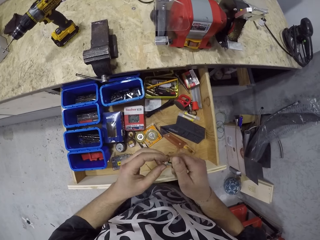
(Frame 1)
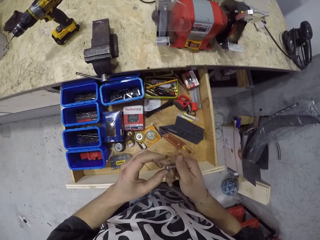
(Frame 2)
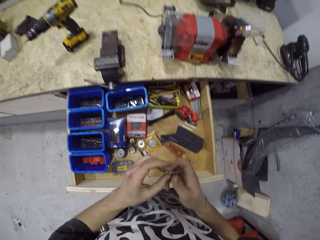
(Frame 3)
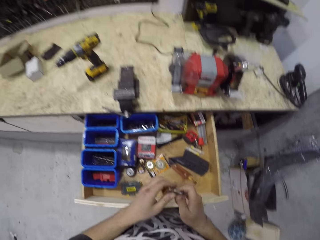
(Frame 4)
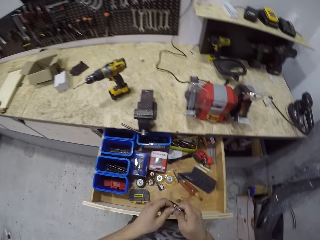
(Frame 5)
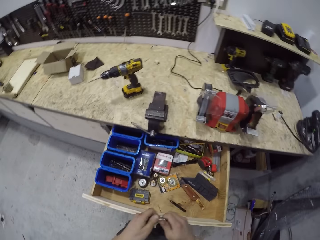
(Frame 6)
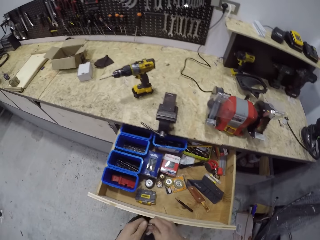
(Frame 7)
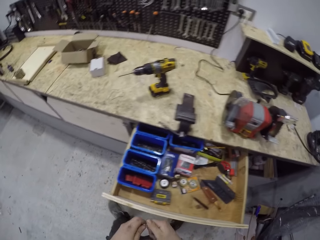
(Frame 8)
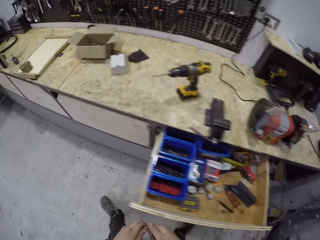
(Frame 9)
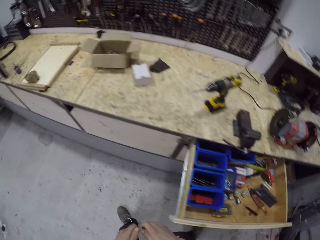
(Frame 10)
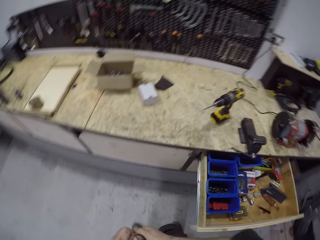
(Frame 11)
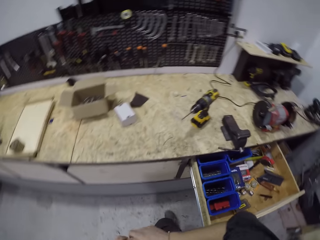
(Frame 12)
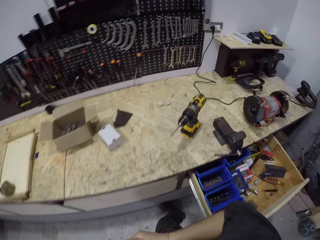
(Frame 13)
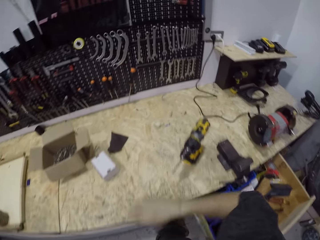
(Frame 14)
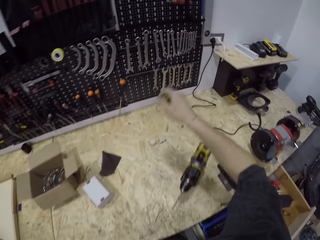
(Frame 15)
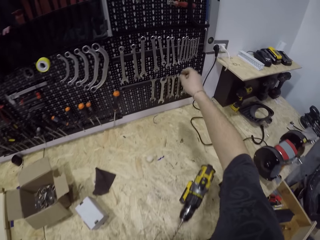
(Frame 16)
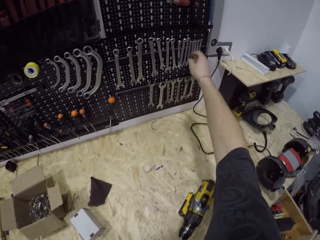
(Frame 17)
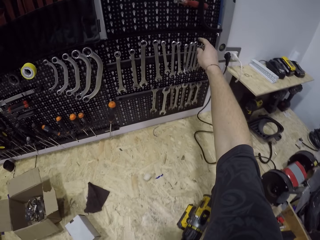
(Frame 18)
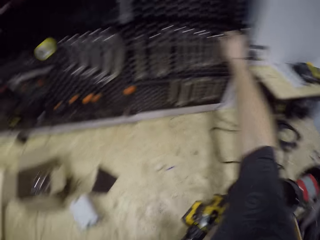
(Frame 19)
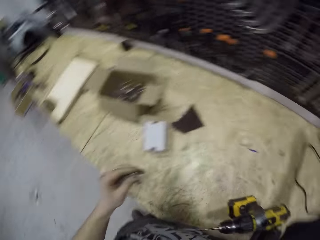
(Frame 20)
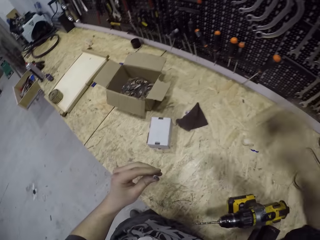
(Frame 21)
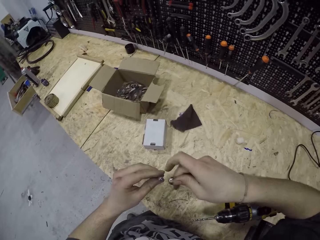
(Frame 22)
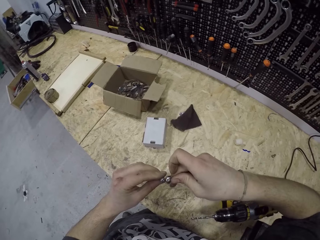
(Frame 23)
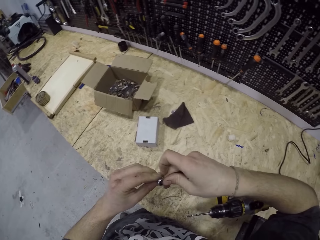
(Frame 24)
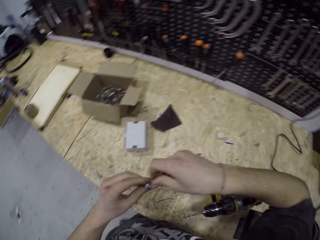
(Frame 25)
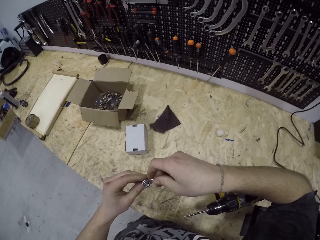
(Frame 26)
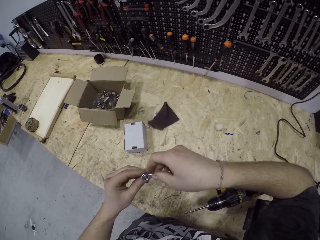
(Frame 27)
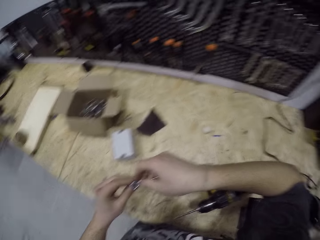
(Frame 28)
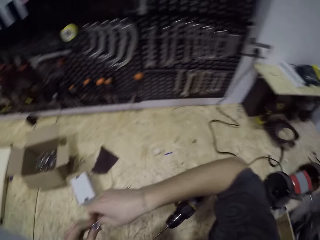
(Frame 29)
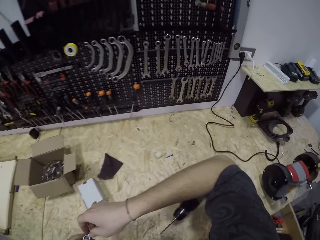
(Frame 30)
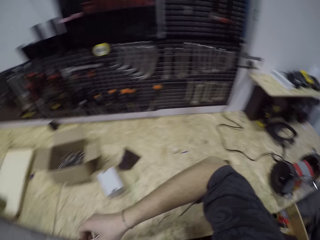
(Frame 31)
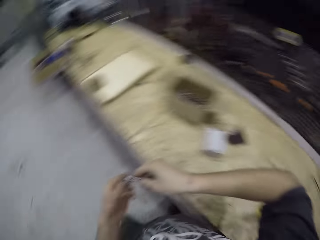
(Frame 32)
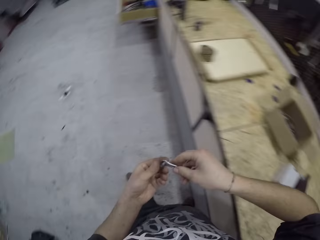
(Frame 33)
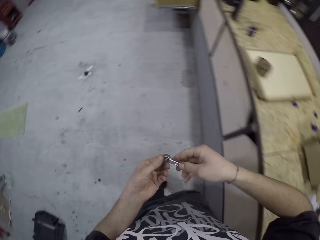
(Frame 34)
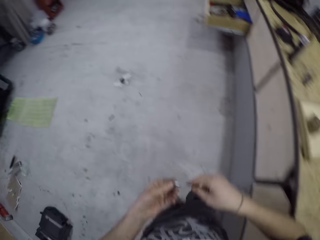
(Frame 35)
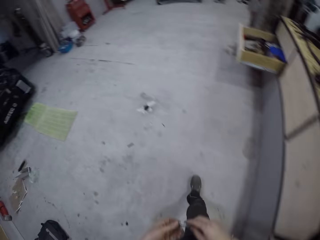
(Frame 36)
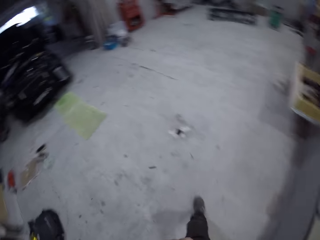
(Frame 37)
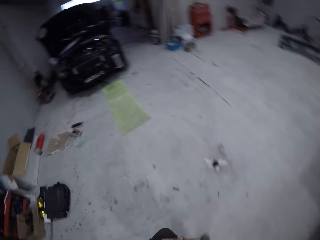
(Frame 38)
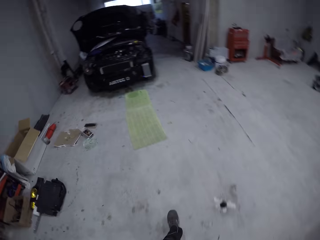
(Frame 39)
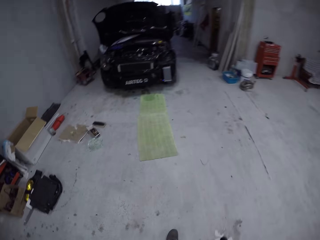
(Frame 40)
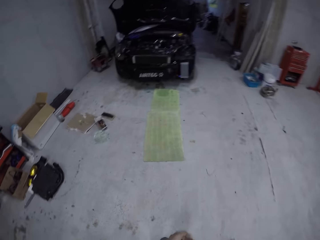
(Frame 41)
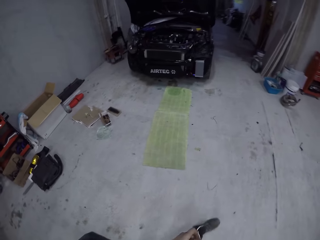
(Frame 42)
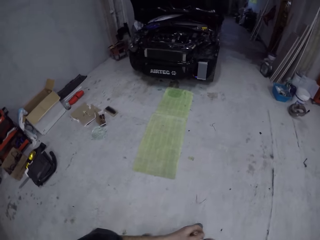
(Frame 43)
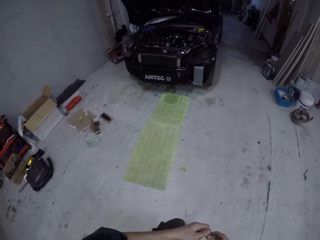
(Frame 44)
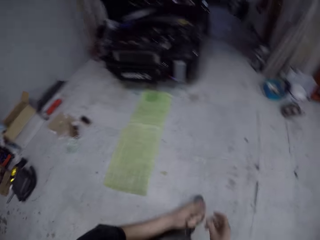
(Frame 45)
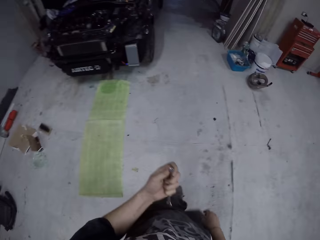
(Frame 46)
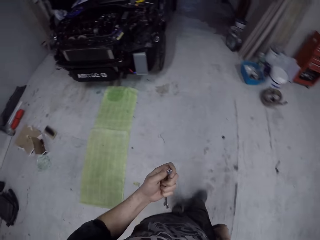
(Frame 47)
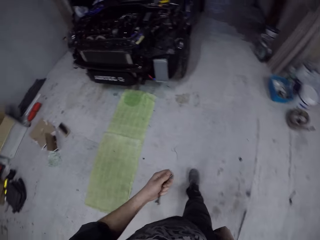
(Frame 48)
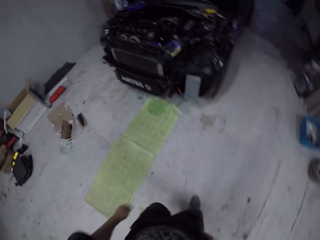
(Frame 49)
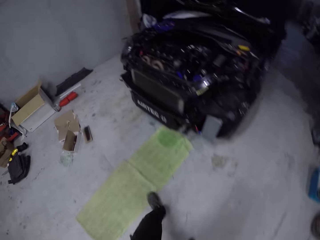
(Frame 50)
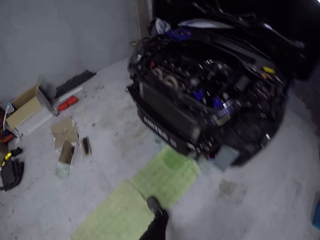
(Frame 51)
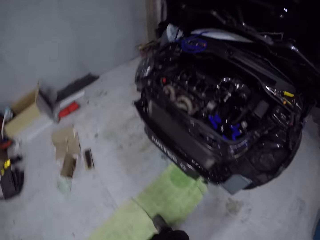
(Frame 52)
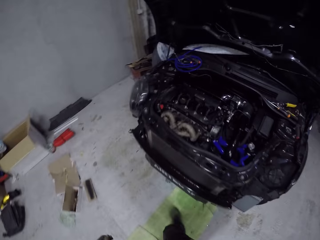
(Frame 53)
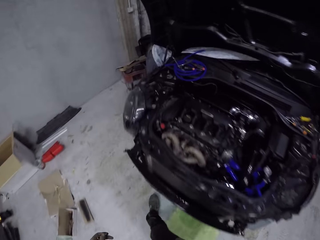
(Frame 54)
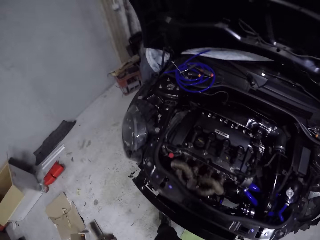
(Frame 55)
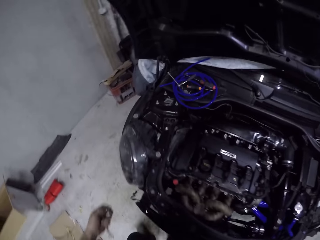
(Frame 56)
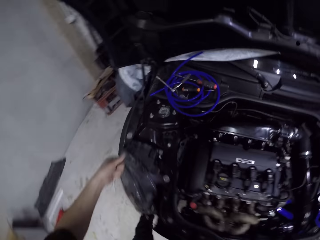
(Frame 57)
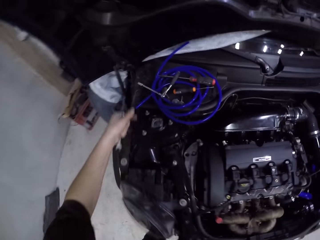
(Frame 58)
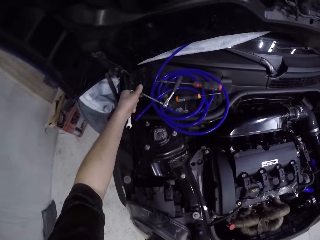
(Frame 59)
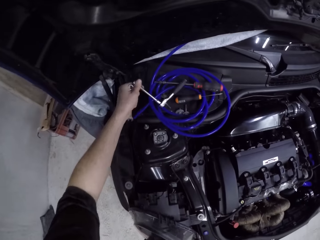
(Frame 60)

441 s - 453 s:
The camera wearer closes the nut to the screw. He walks. He picks up a spanner or wrench from a tool hanger with his right hand. He places the spanner in his right hand on the bolt in his left hand. He tightens the screw with the wrench. He walks back to the car. He holds the spanner and the bolt in his left hand.
